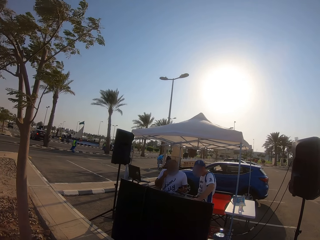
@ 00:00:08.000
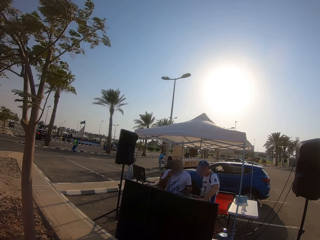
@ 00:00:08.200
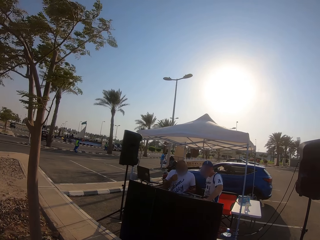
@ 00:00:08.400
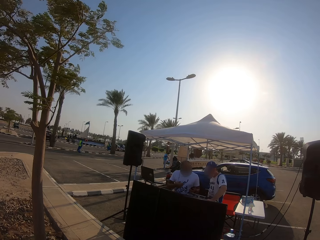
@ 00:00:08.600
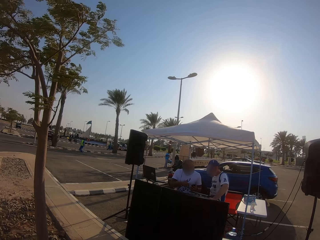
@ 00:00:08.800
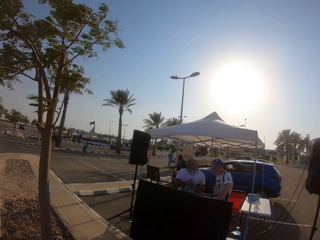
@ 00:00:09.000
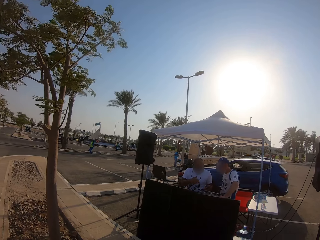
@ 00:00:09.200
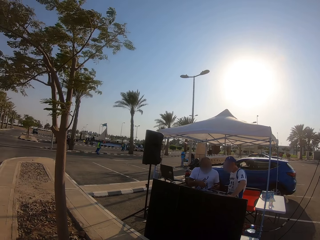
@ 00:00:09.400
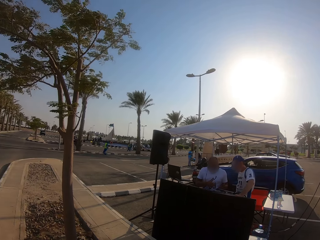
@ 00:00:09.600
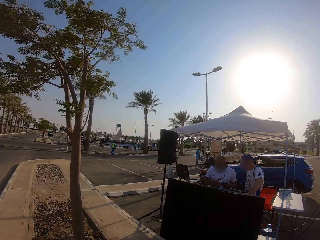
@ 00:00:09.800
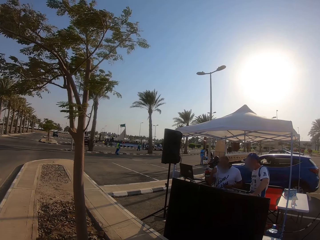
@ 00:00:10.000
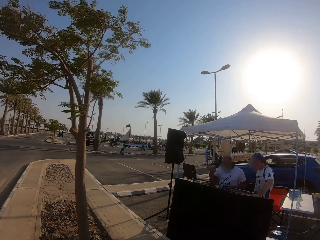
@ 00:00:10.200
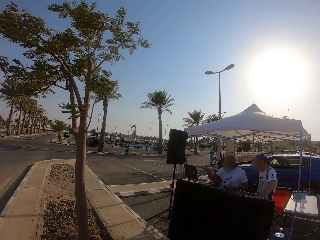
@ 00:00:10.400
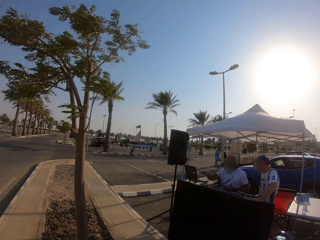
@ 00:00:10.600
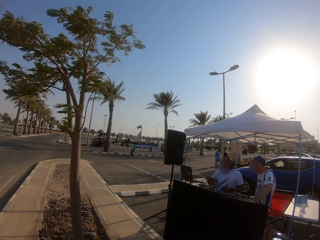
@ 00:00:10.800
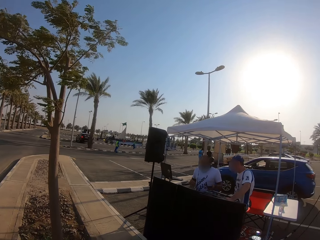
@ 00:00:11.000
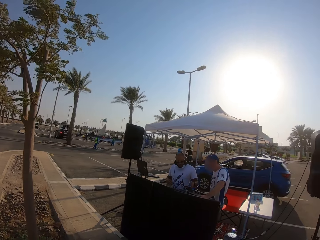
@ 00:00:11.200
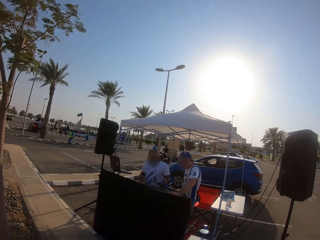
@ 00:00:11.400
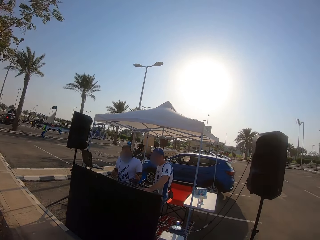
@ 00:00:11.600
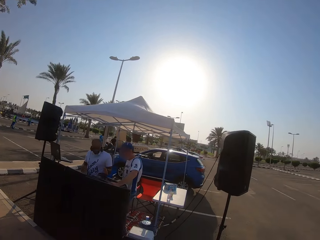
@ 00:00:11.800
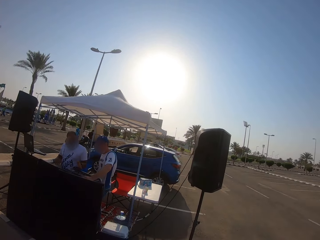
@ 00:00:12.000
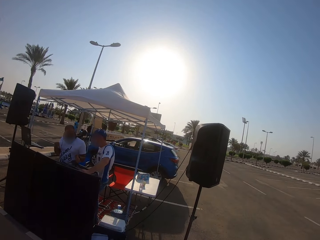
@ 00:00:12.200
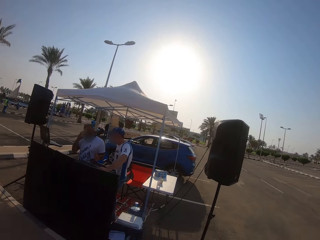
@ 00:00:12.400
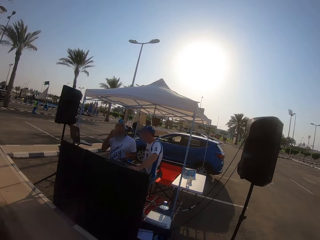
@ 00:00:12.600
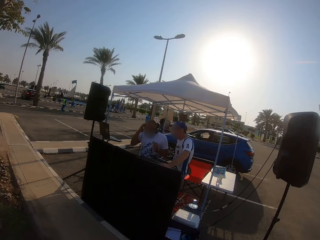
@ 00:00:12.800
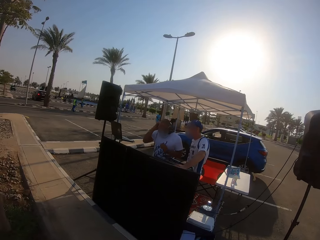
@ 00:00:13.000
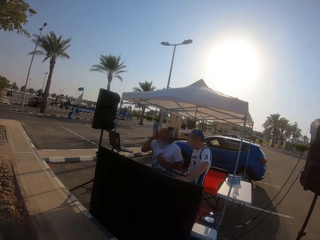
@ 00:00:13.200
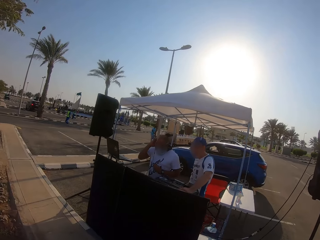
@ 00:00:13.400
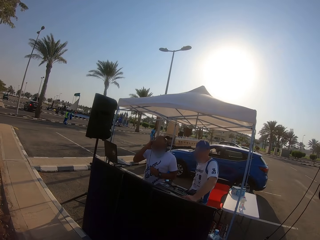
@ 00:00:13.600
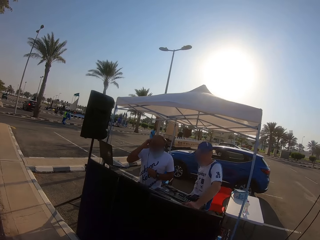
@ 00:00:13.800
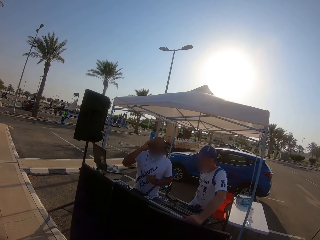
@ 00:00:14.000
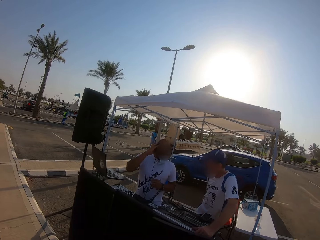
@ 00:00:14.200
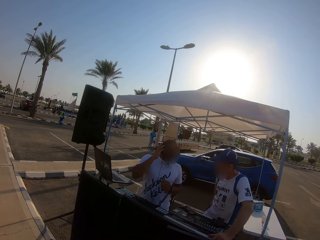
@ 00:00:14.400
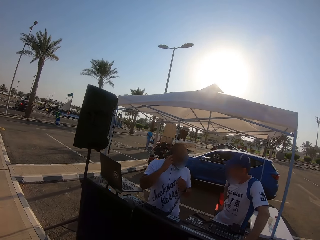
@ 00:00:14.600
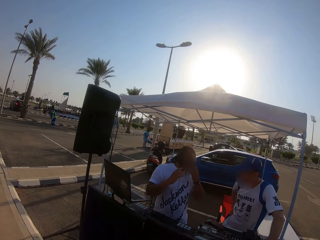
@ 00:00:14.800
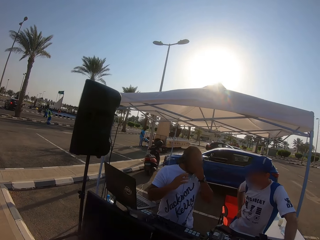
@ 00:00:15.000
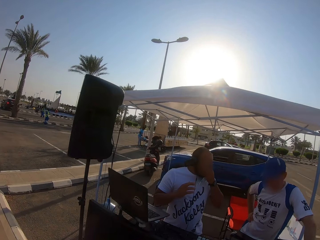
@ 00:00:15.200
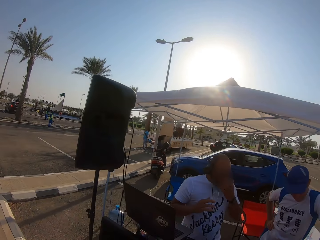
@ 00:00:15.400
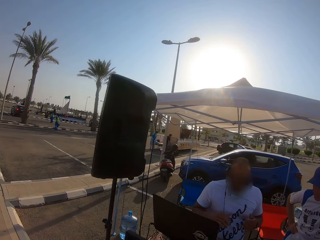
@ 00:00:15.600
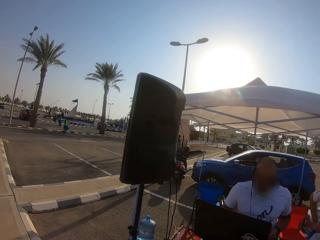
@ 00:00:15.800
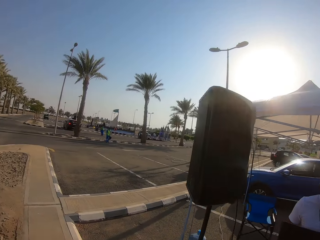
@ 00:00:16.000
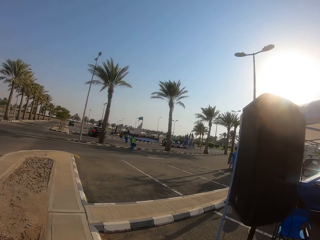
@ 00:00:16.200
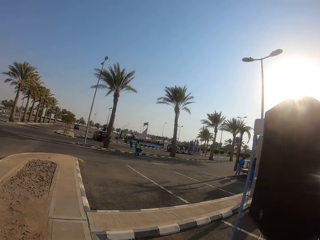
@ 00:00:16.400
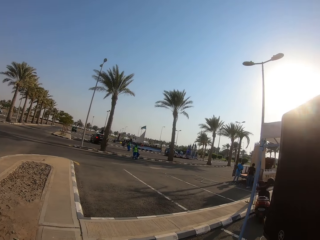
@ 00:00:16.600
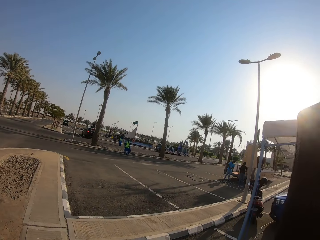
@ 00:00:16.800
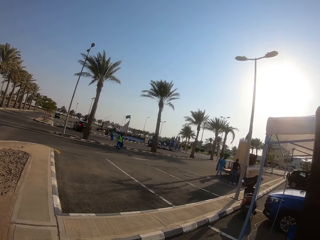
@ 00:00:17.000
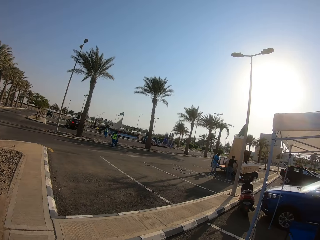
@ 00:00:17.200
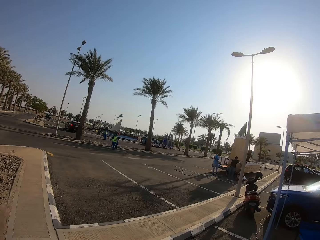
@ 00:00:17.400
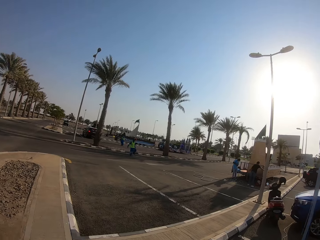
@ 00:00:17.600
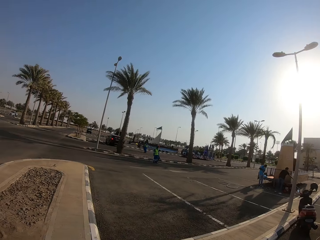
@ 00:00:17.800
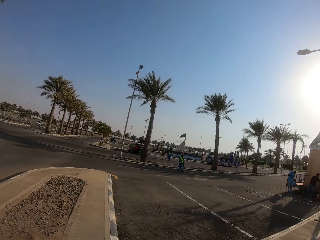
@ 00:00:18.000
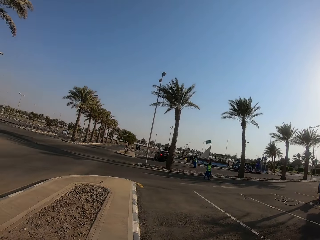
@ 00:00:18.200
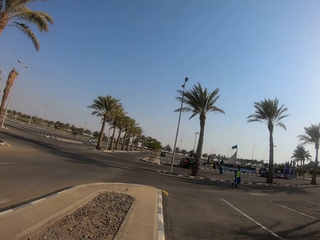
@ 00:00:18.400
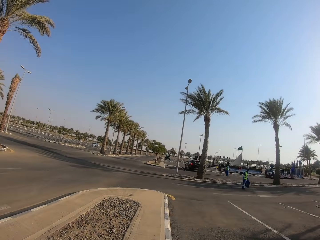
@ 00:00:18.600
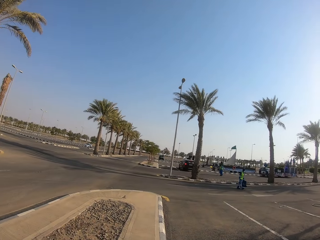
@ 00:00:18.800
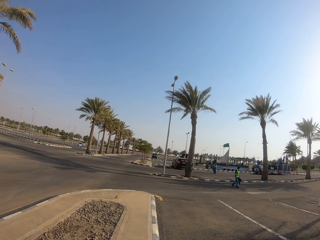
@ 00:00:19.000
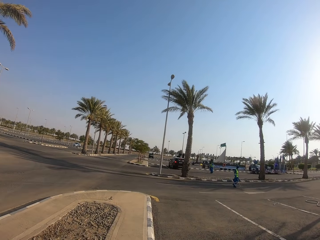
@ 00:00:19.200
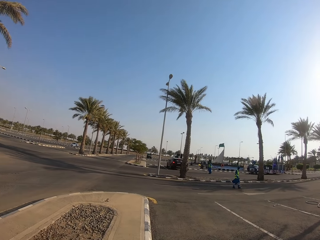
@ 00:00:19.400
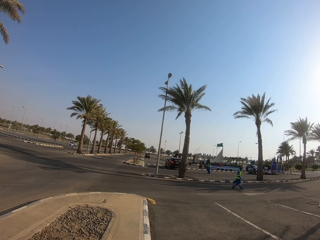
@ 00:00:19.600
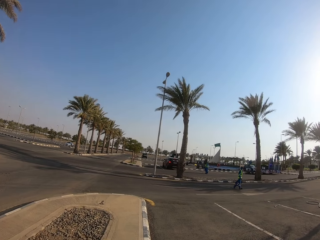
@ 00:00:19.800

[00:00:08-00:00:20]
The camera wearer looks around the parking lot. They walk on the parking lot.

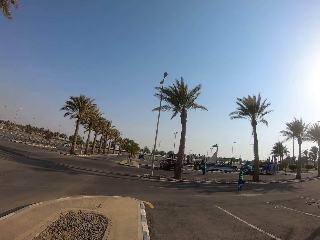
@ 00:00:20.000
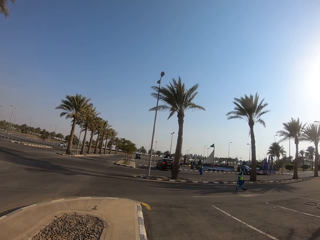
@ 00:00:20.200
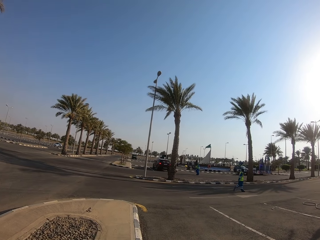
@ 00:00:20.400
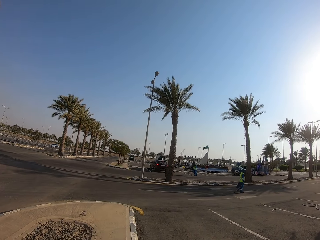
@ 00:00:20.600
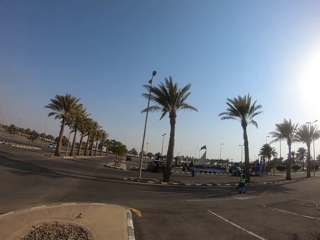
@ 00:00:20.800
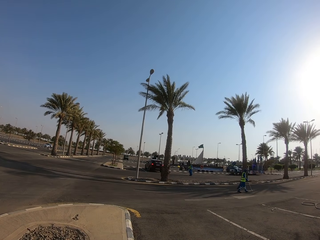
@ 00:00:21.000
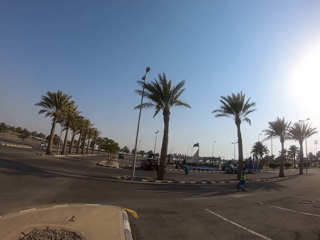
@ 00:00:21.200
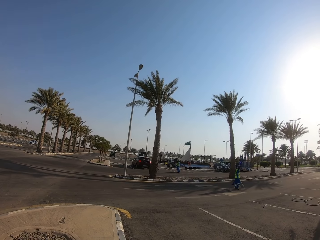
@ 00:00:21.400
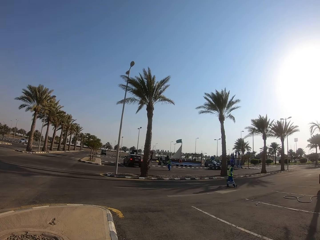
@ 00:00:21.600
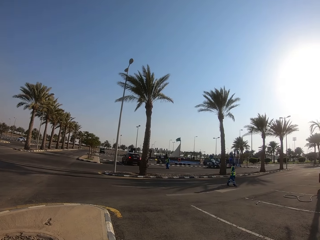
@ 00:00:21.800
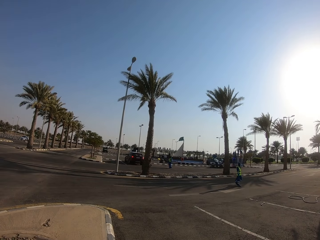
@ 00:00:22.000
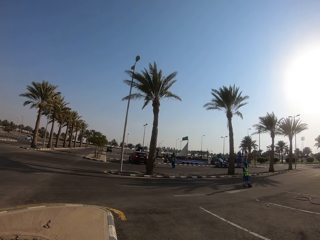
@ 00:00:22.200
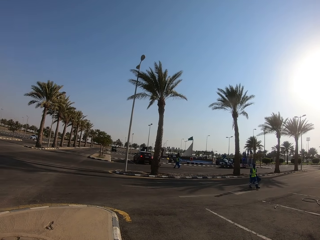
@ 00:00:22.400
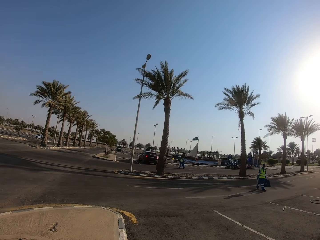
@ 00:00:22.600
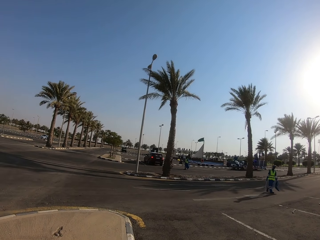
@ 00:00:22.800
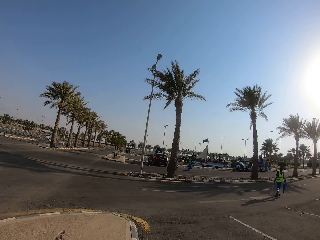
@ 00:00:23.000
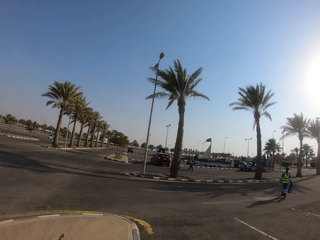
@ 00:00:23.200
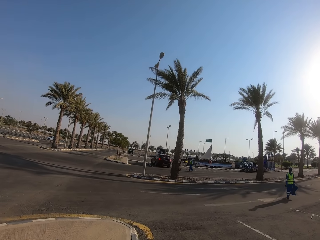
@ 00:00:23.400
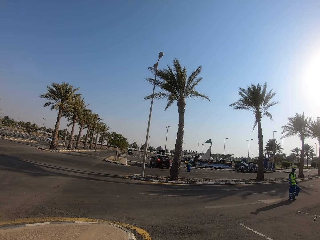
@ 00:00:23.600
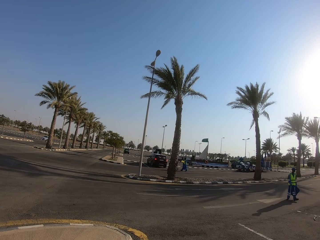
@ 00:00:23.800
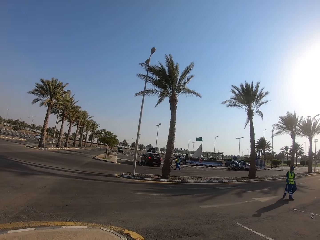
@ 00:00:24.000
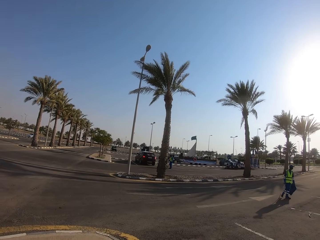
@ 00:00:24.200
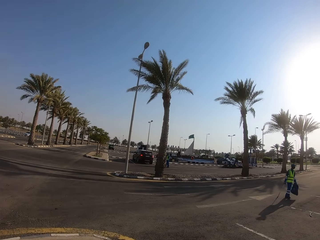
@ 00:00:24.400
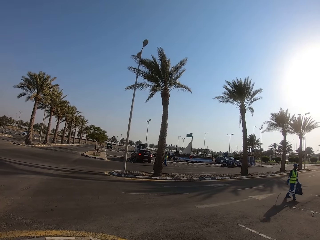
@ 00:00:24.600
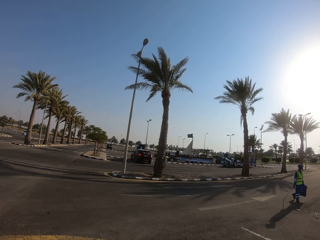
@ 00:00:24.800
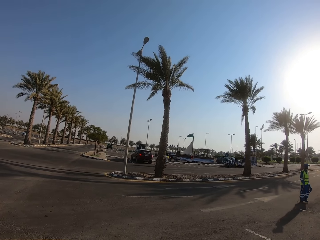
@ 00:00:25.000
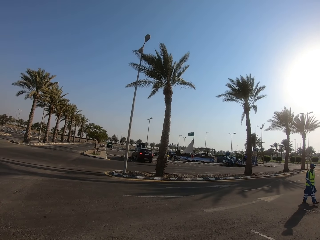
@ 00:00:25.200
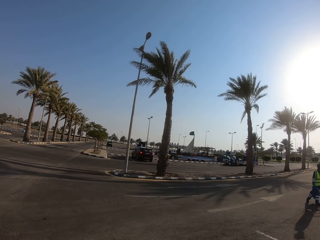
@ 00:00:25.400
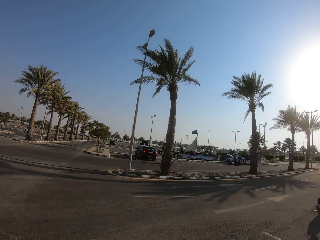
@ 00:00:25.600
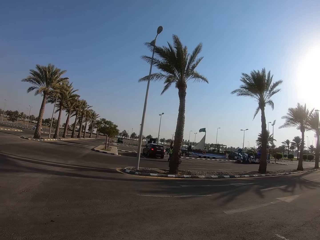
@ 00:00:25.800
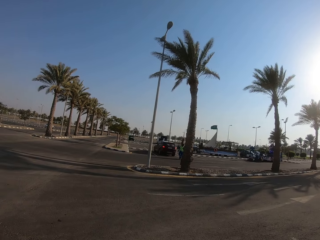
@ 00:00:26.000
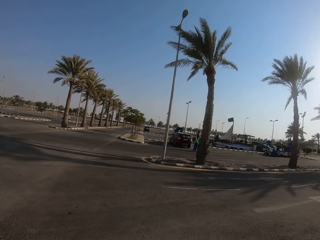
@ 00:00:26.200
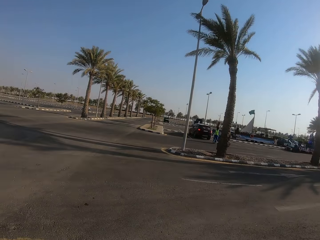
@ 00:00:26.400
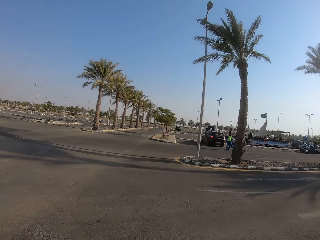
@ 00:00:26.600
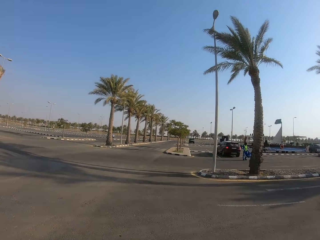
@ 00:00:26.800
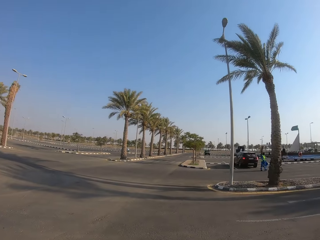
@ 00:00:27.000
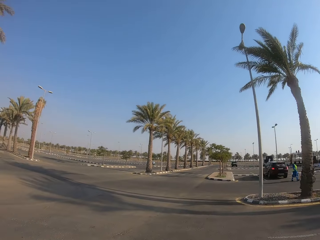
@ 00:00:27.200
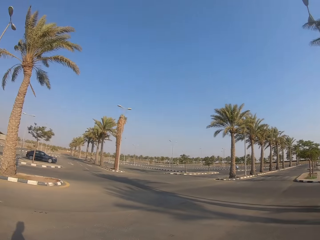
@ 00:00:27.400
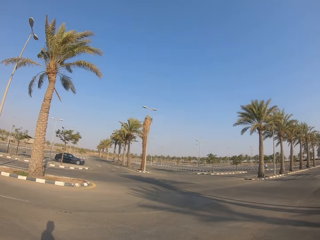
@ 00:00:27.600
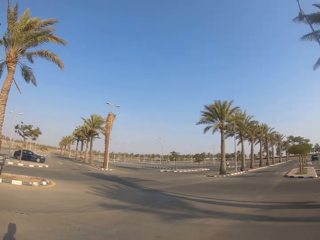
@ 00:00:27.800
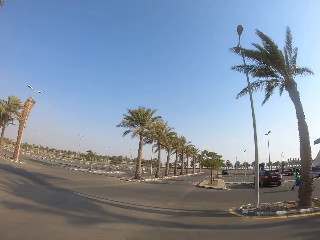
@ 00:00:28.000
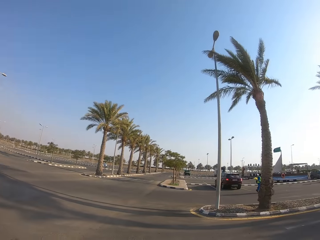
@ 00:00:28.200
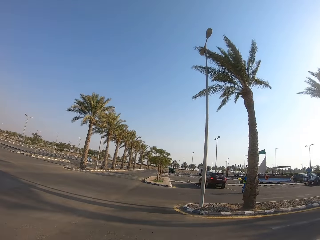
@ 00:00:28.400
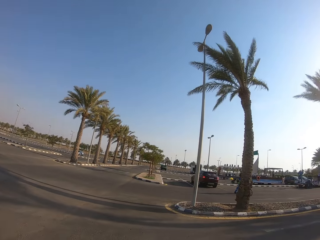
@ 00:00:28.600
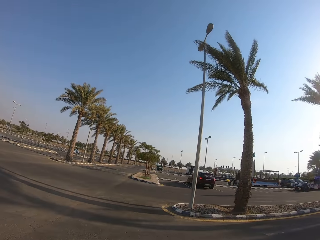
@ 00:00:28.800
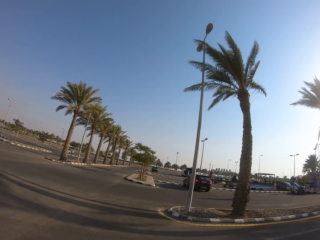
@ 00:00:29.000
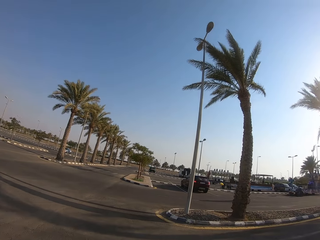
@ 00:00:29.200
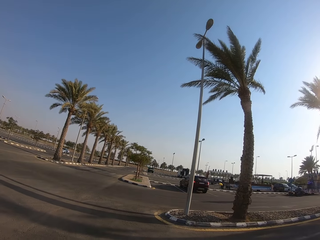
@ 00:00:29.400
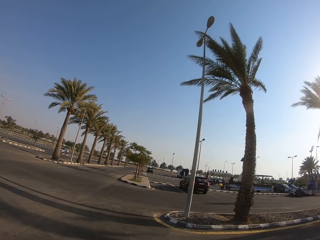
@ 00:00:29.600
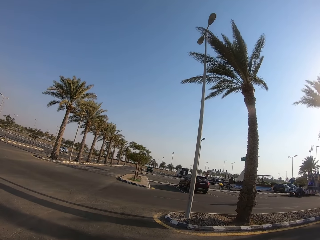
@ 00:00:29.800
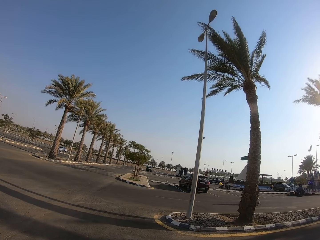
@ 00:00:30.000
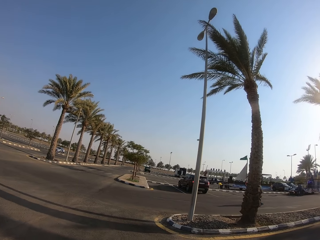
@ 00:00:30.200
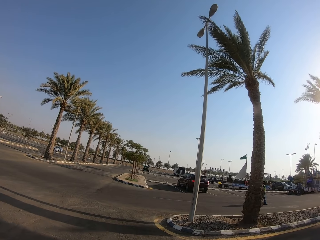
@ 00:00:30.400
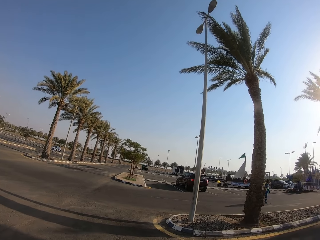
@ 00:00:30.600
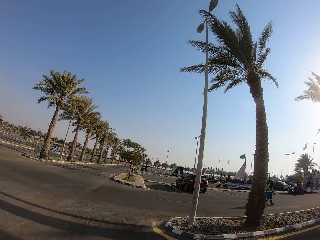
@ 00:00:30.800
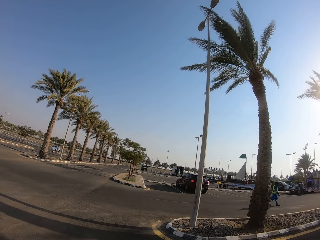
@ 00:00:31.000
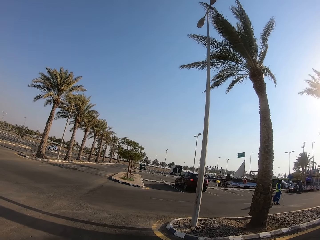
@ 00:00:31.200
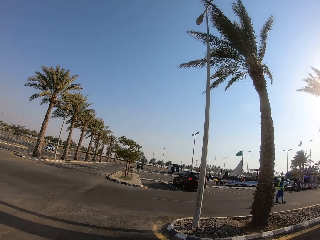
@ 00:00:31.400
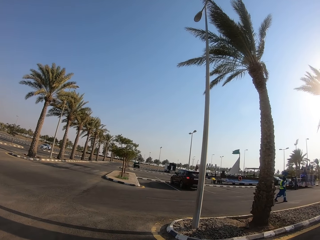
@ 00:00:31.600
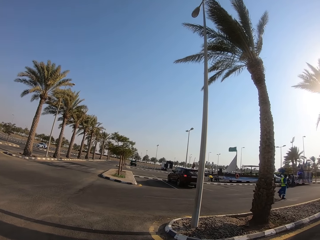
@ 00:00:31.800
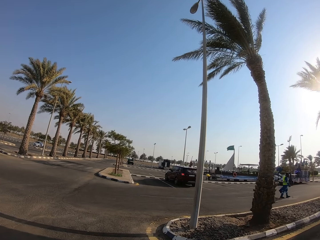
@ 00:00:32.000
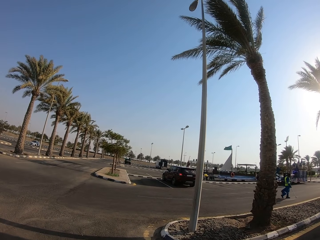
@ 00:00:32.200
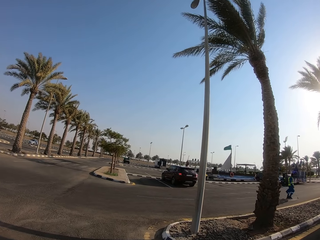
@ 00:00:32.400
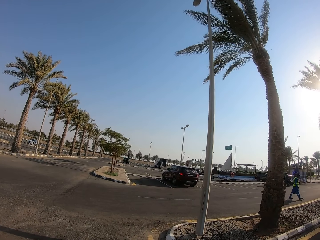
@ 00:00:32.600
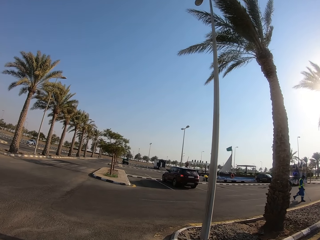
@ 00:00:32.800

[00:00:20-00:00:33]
The camera wearer looks around the parking lot. They walk on the parking lot.
